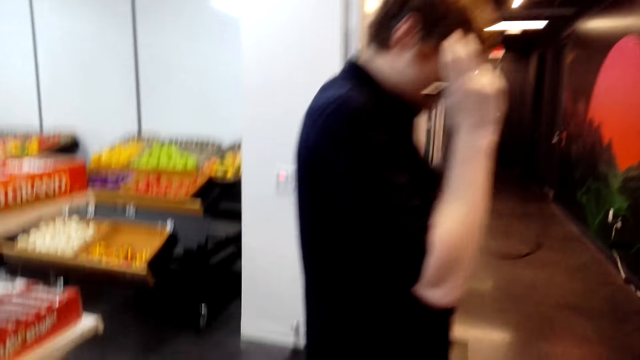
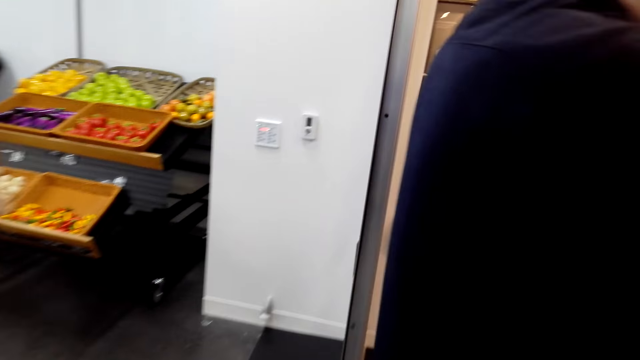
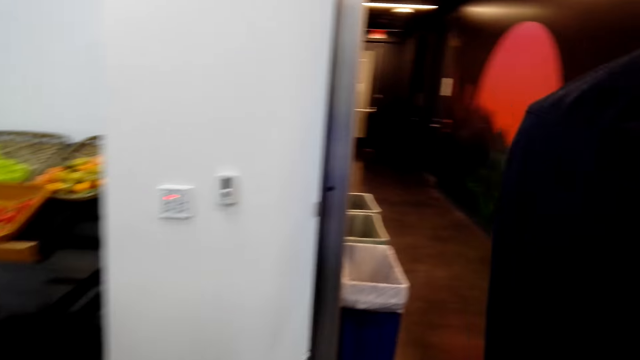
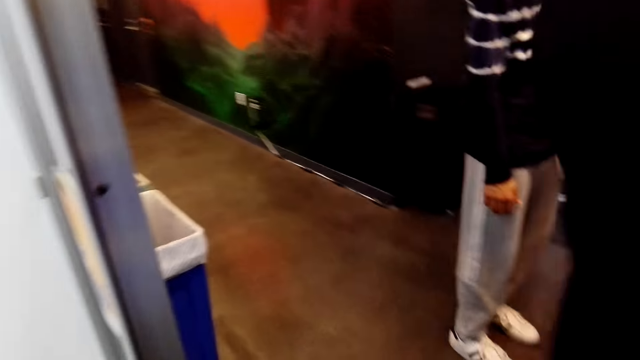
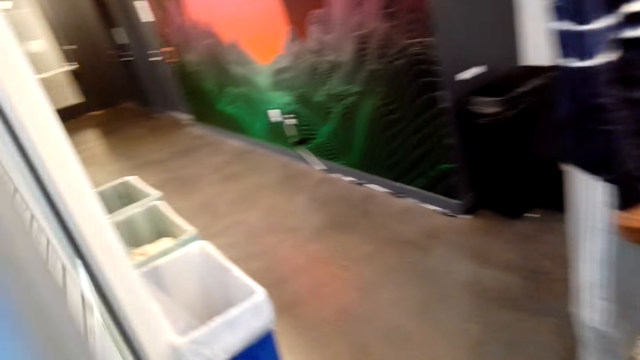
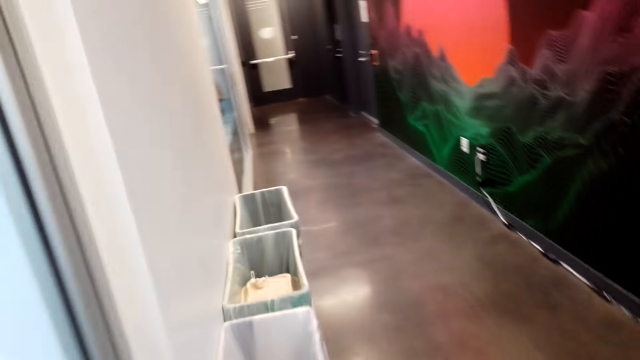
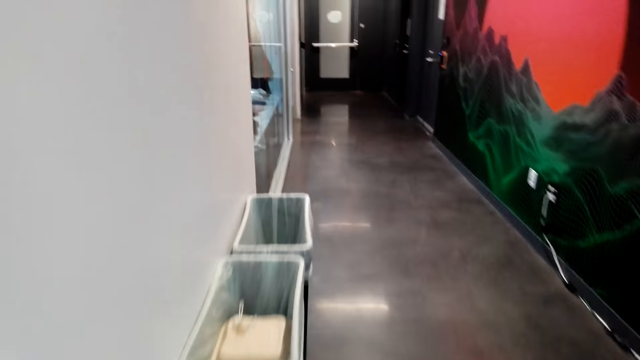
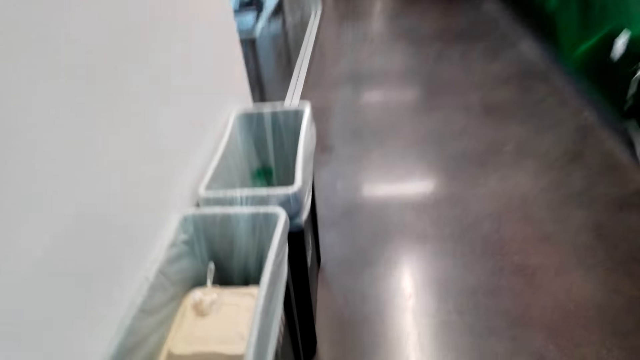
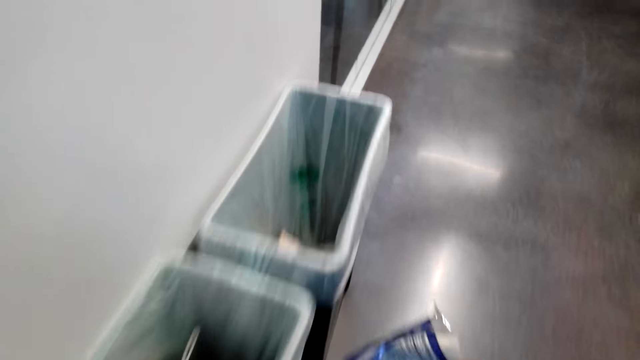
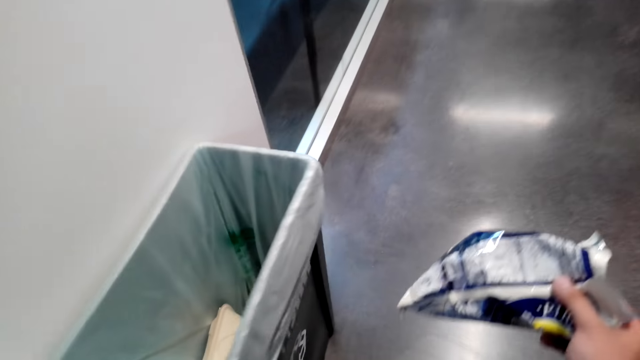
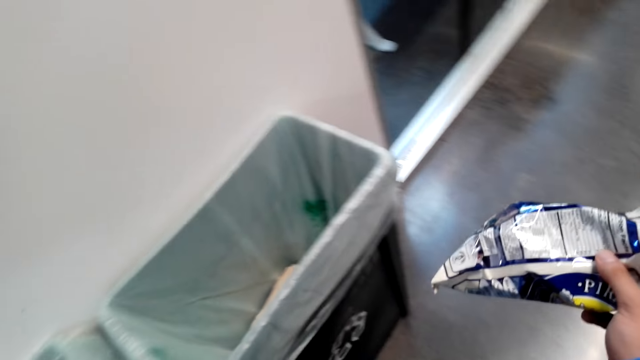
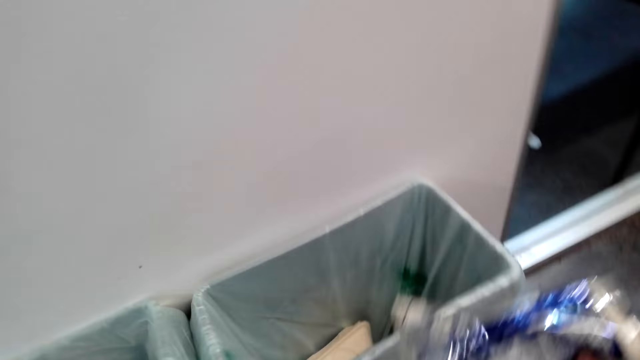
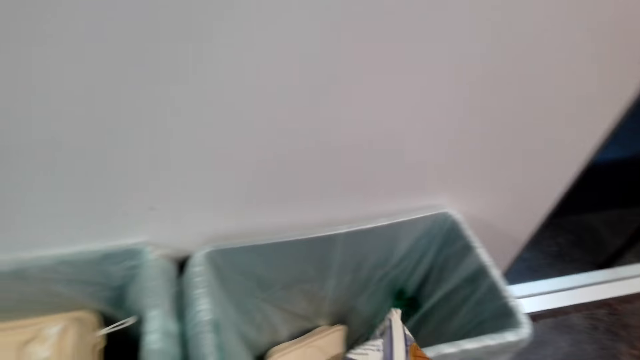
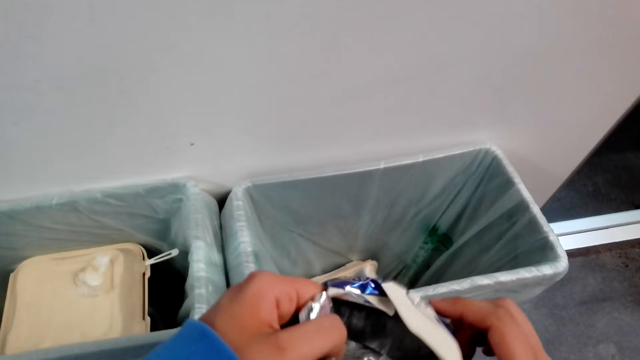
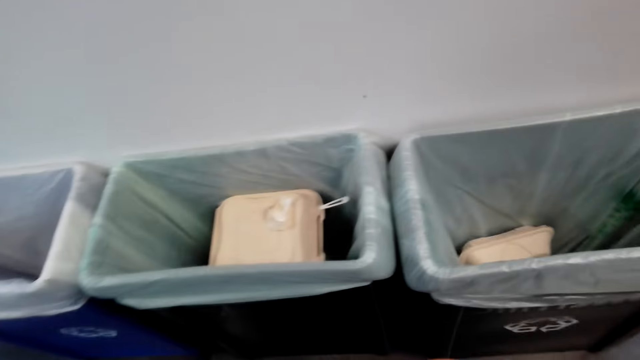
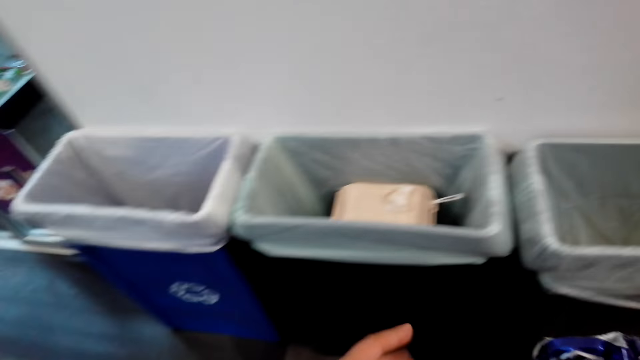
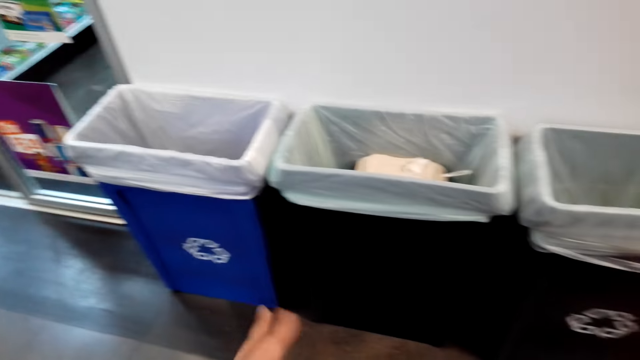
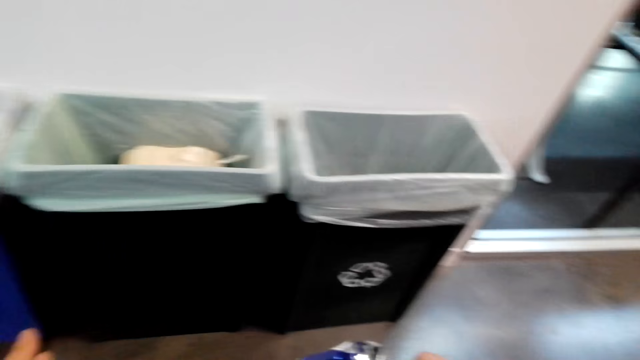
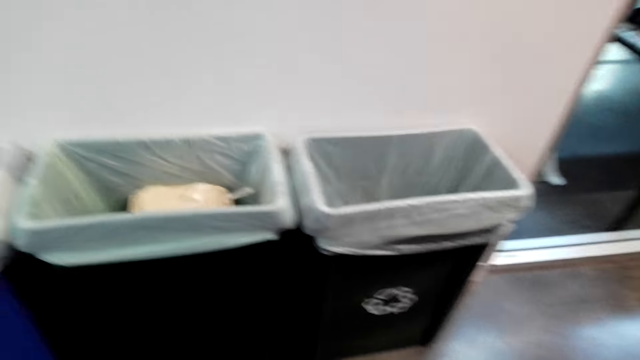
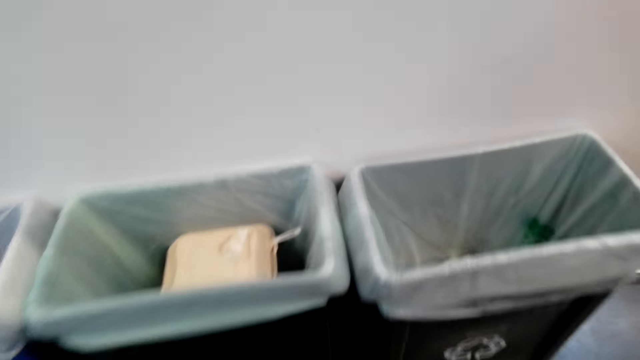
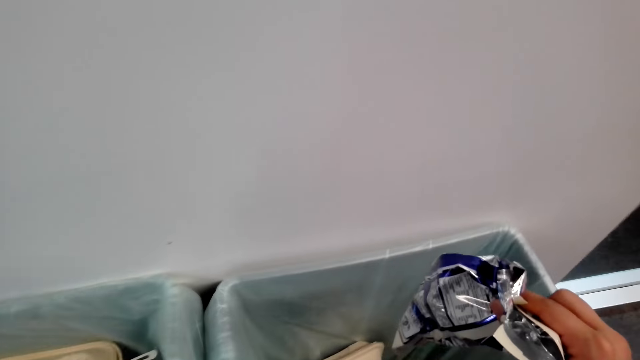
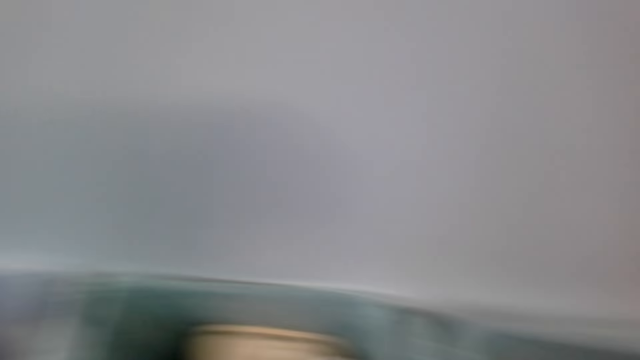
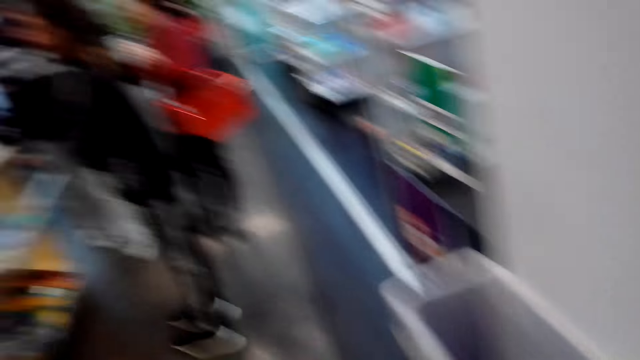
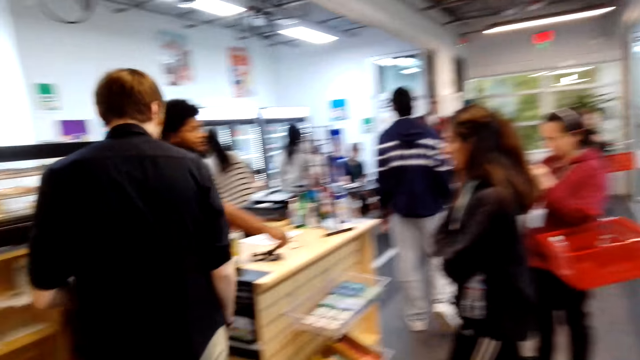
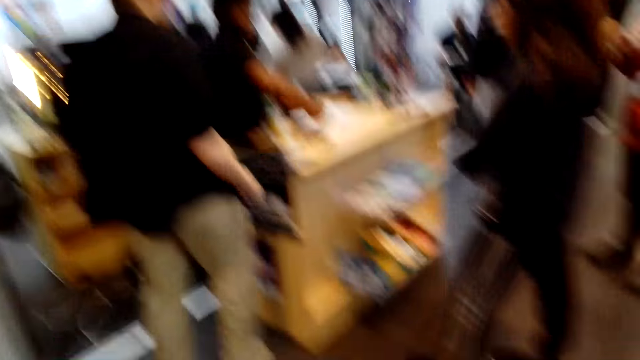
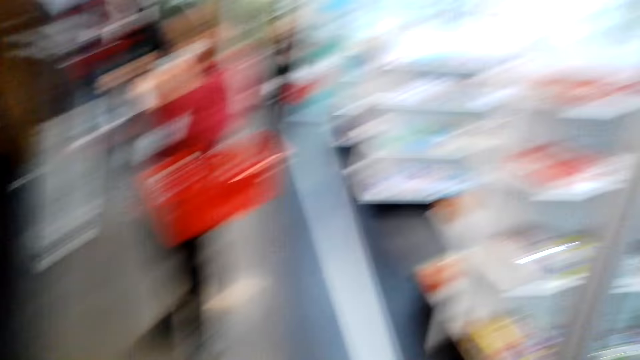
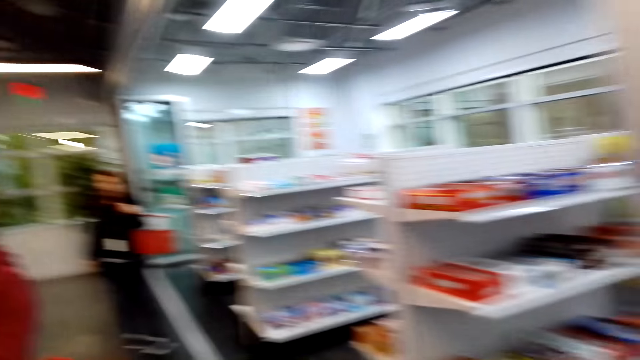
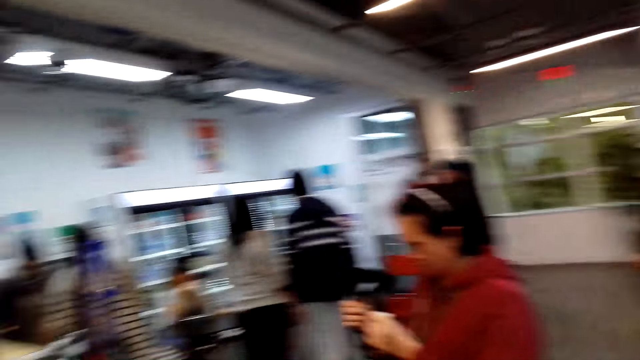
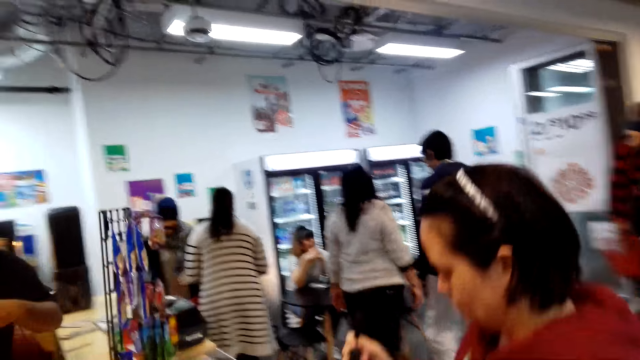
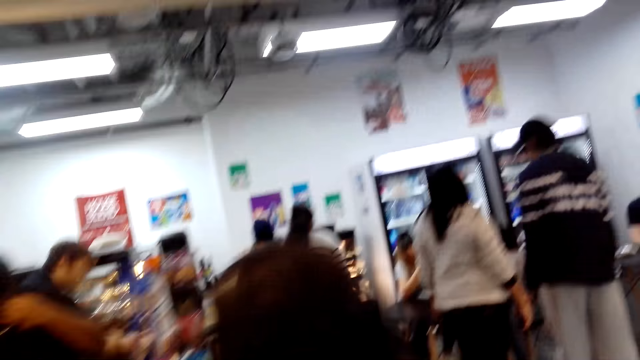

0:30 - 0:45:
A person walks around. The camera wearer dialogues with another person. They walk around, hold a paper with the right hand, and hold the paper with the left hand. They look around, move fingers, and look around. They throw the paper trash in the dustbin. They walk around and turn around. A third person walks around. The camera wearer looks around and walks in the supermarket.

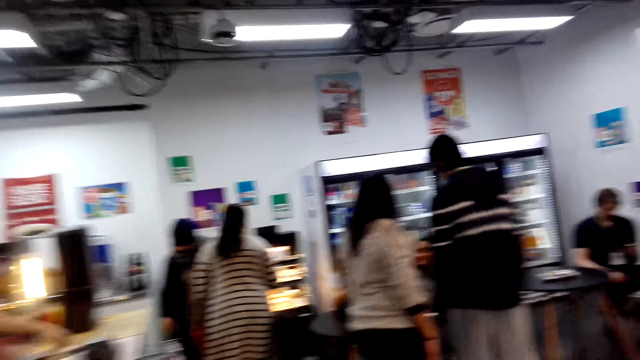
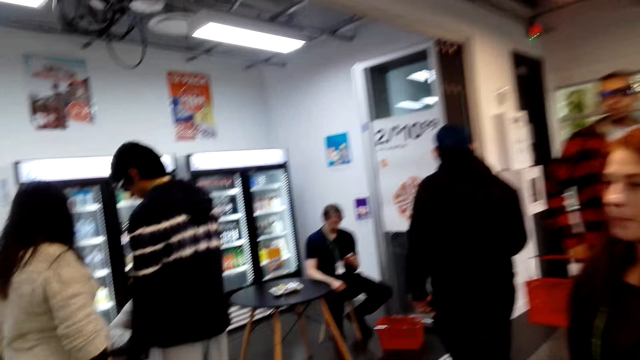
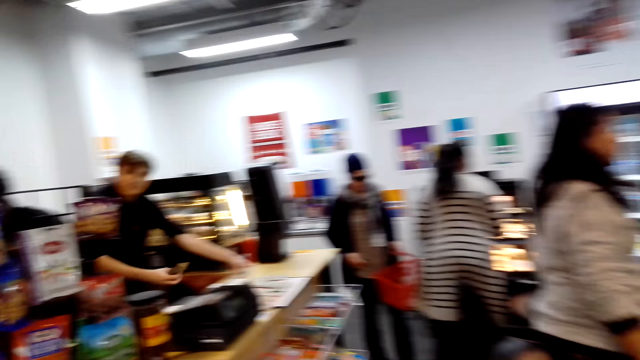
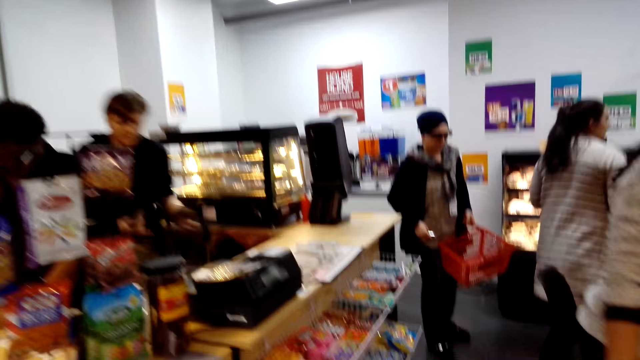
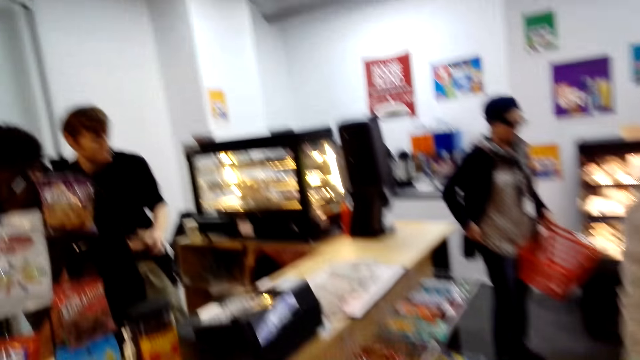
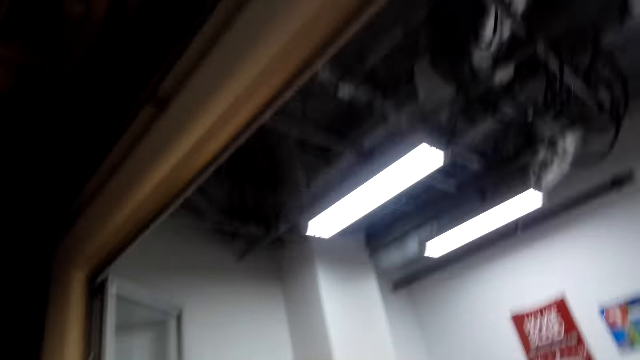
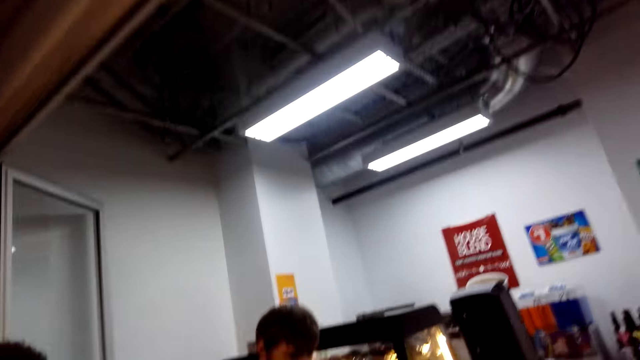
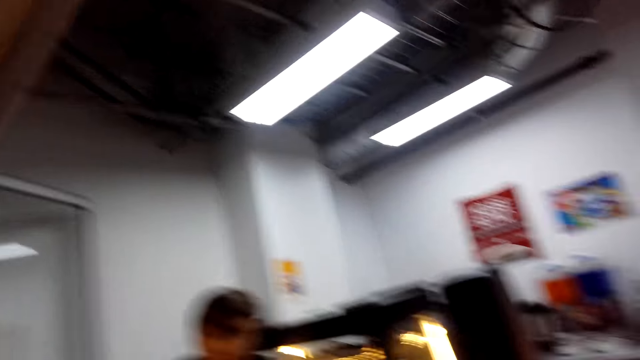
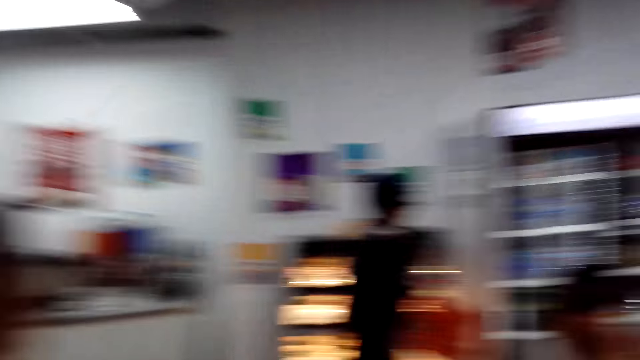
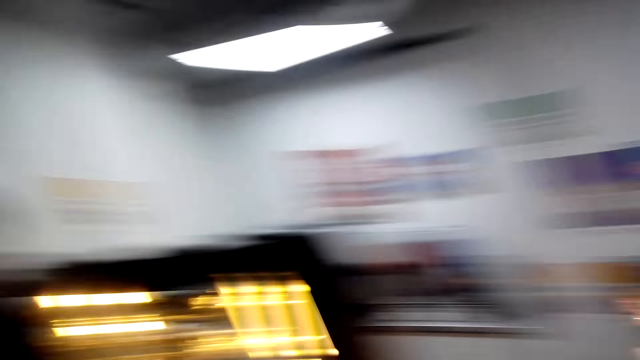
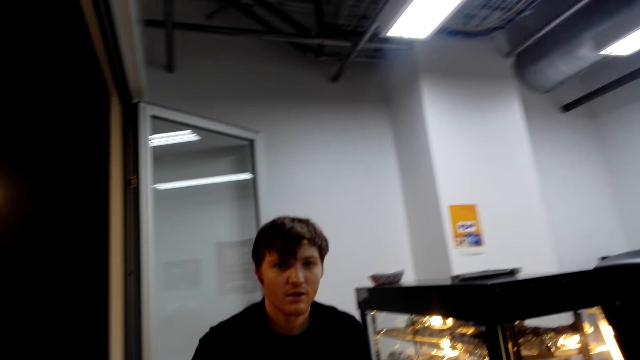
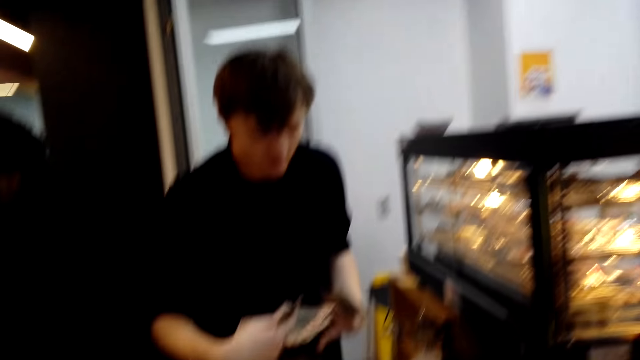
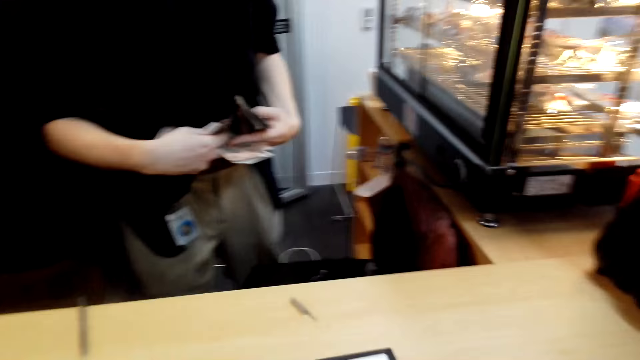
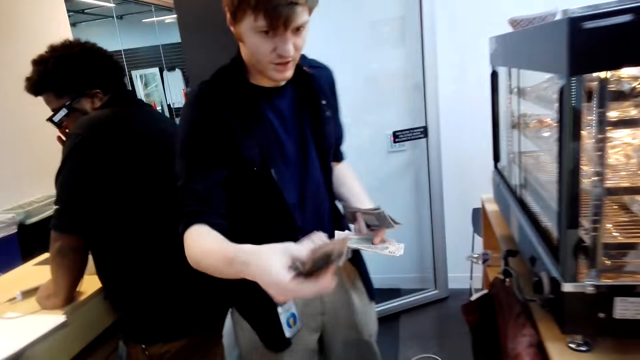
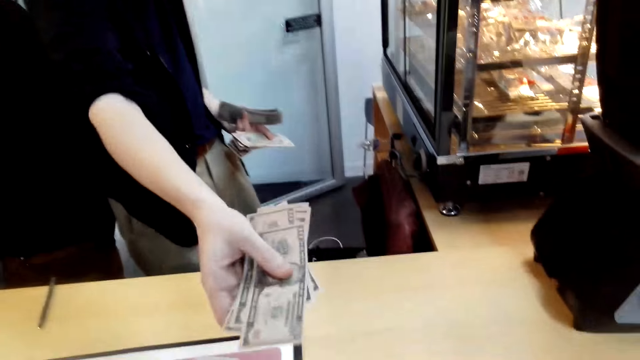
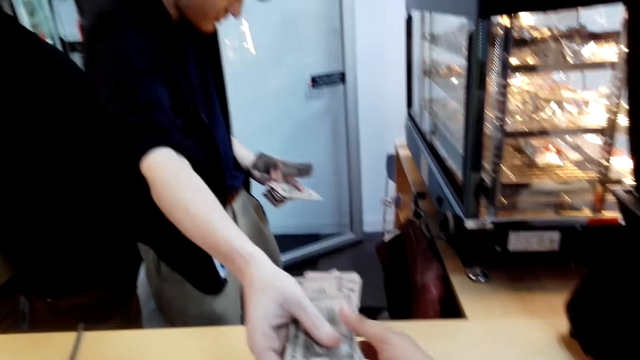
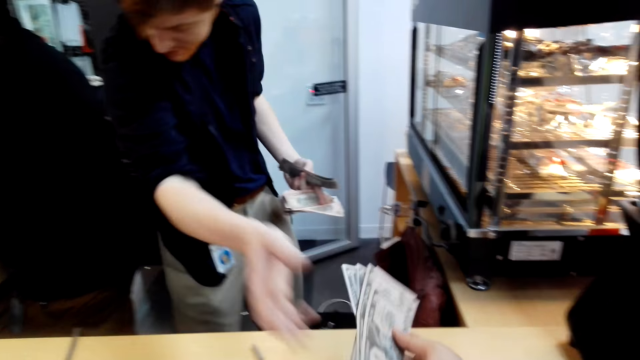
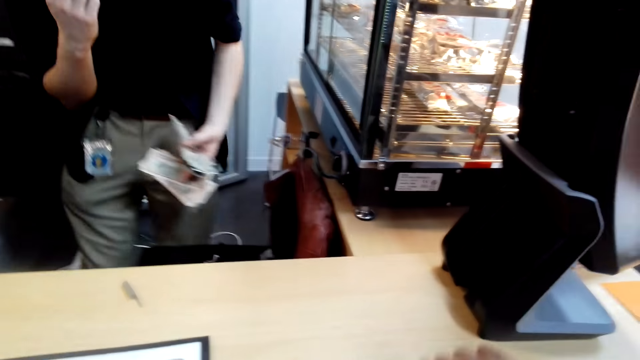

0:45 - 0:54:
A person walks around. The camera wearer looks around. Another person picks up a phone from the table. The camera wearer looks around and dialogues with a third person. The third person gives the camera wearer money.
